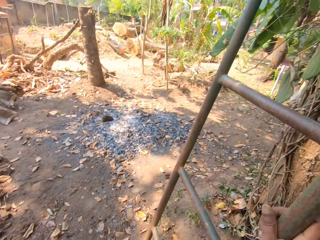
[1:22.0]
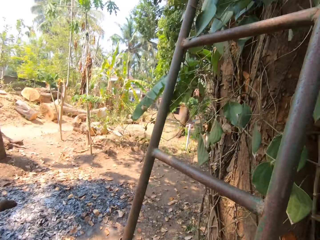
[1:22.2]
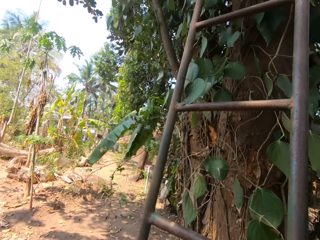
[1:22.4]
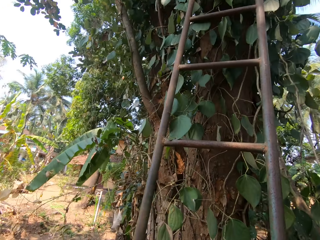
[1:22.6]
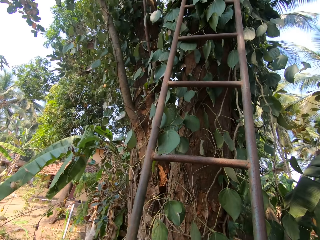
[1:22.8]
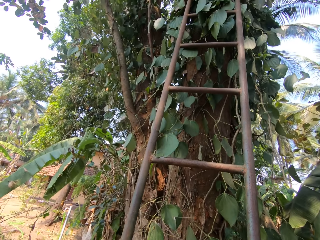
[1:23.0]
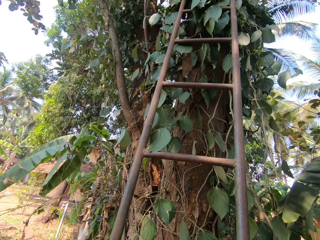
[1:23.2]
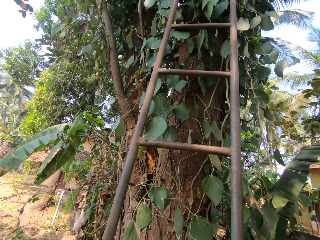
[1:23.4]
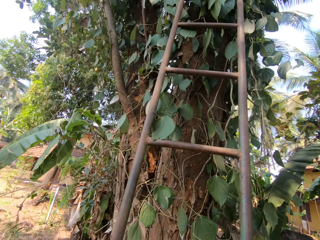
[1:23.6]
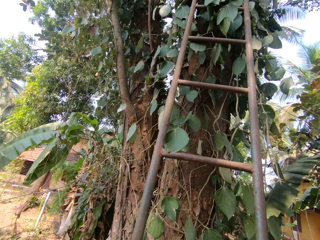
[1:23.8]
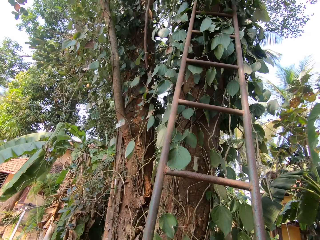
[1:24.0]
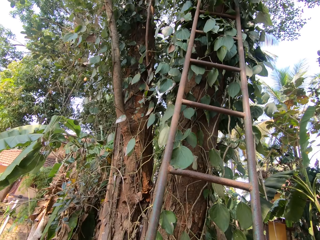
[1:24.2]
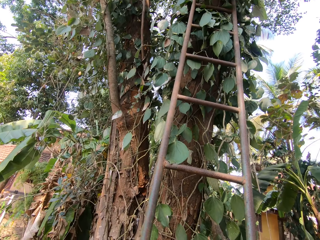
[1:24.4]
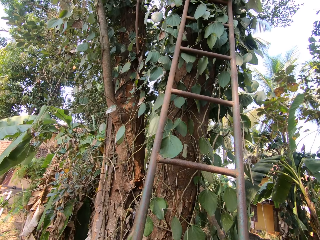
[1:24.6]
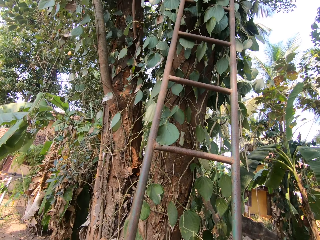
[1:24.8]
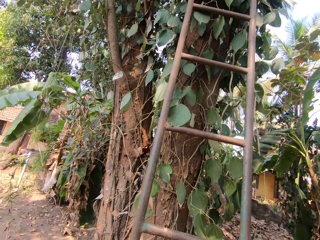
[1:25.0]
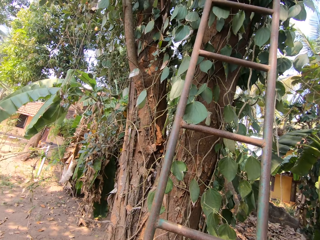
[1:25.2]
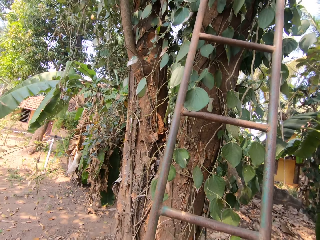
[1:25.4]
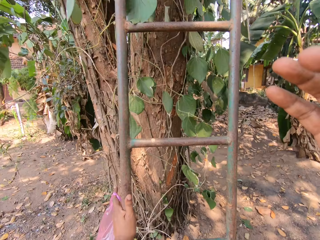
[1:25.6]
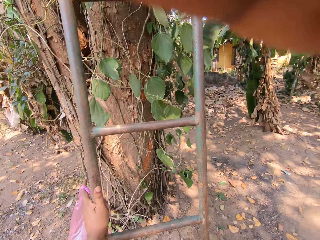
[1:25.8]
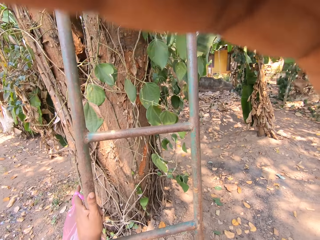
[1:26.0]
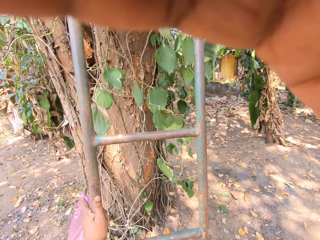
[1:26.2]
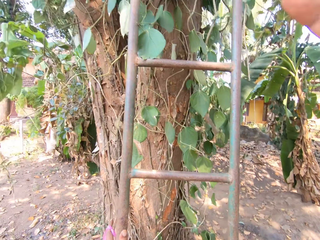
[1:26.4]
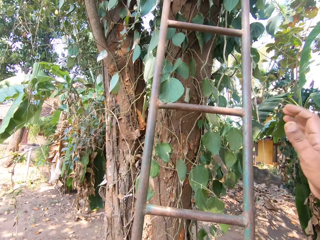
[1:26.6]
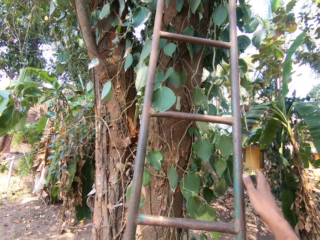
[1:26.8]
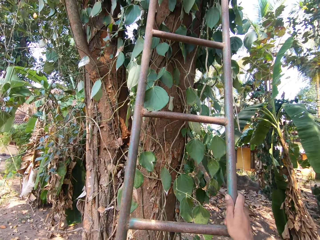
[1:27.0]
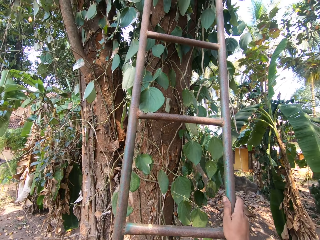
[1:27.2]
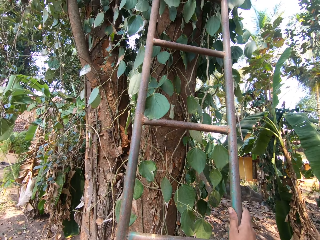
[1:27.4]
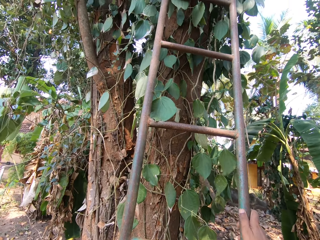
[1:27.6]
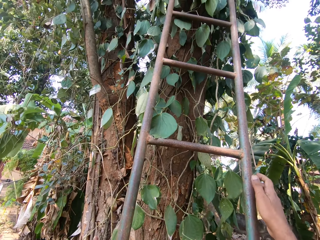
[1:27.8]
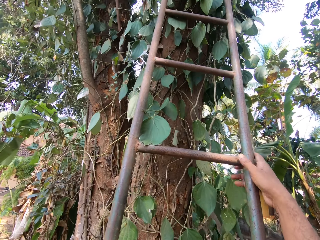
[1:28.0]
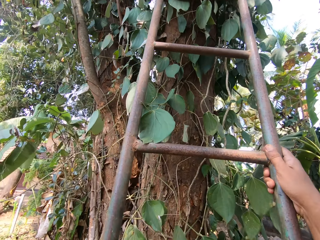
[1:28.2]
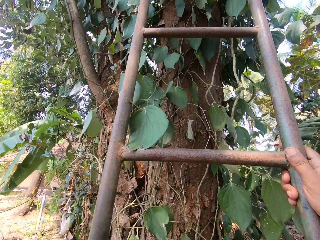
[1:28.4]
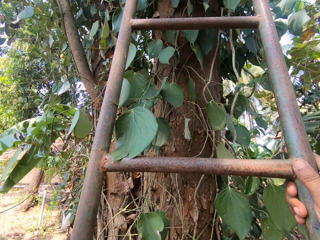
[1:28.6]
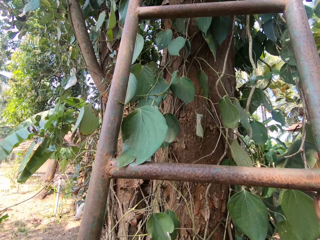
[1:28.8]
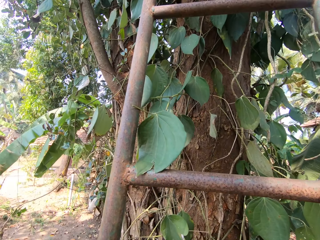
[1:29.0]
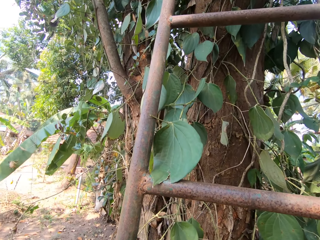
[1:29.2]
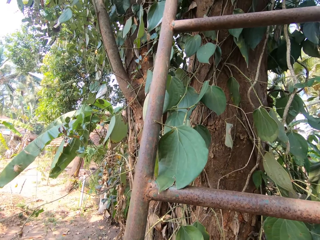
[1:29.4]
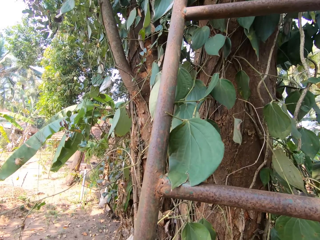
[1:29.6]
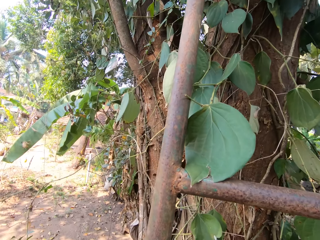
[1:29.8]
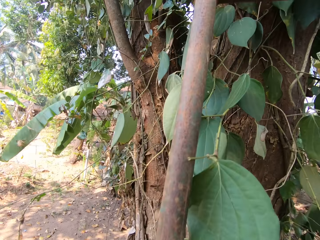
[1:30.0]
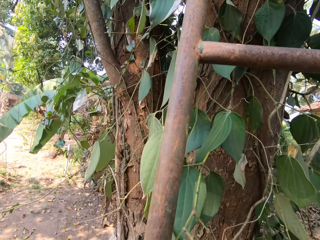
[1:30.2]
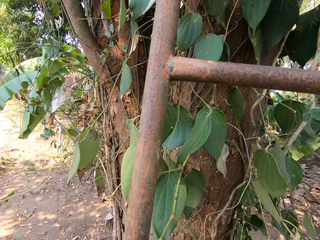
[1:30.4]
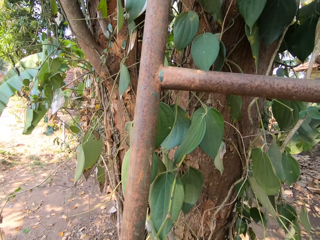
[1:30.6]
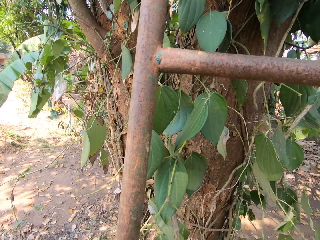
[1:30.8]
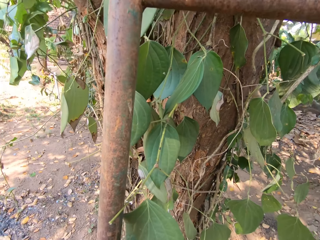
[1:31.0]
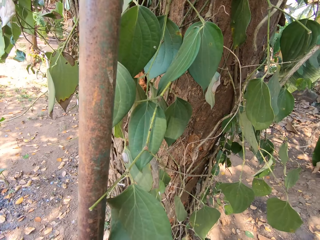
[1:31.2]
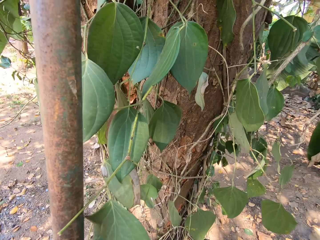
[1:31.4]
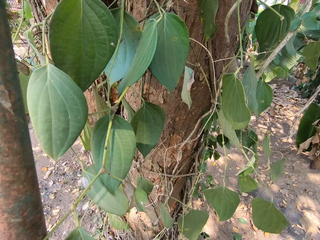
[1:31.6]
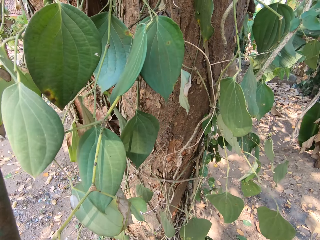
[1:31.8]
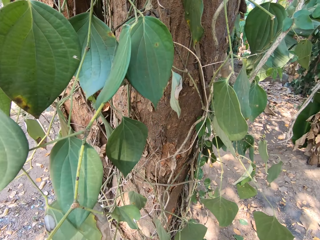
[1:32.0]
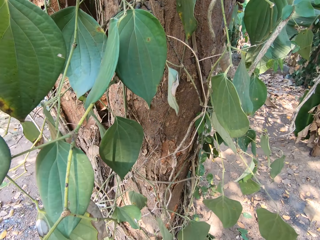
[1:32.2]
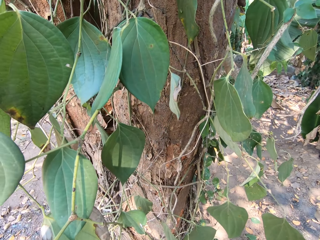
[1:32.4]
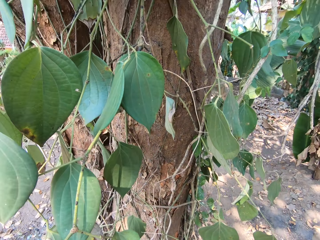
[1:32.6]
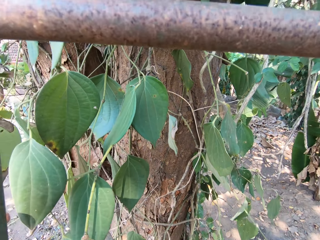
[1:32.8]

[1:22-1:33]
The camera wearer holds a ladder. He raises his right hand toward his head. He holds the ladder with his right hand. He climbs the ladder.

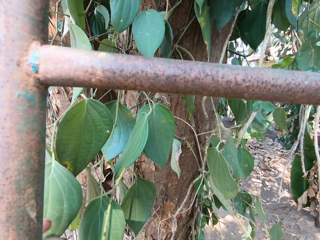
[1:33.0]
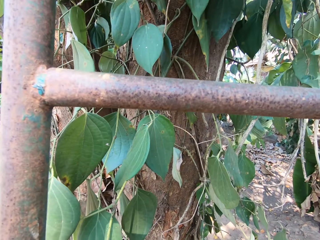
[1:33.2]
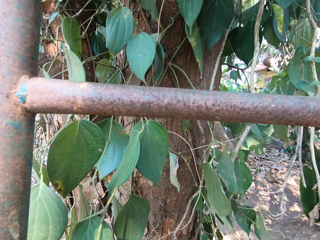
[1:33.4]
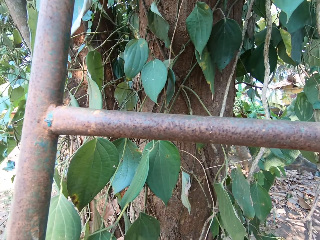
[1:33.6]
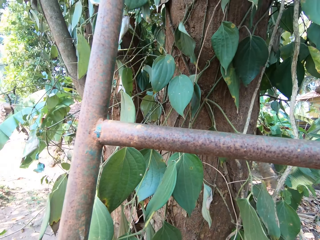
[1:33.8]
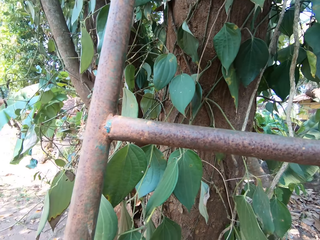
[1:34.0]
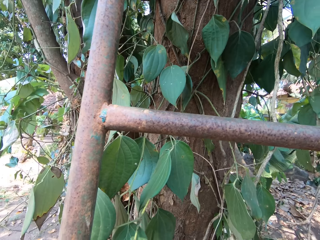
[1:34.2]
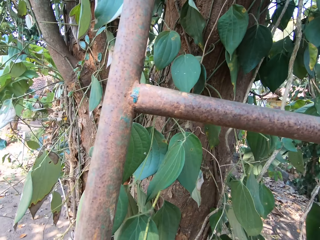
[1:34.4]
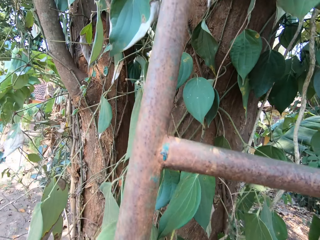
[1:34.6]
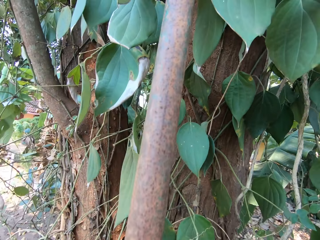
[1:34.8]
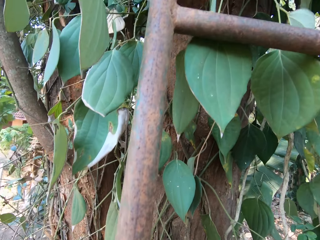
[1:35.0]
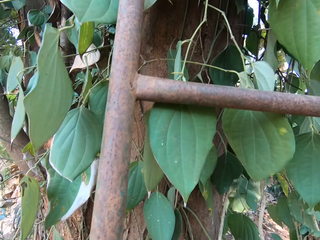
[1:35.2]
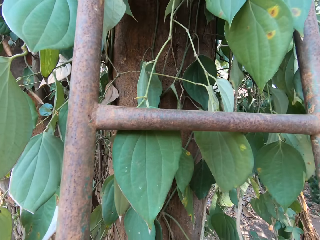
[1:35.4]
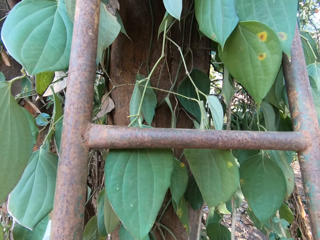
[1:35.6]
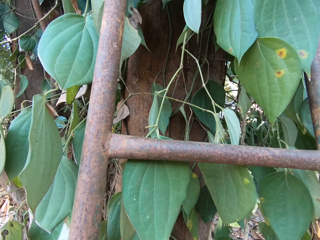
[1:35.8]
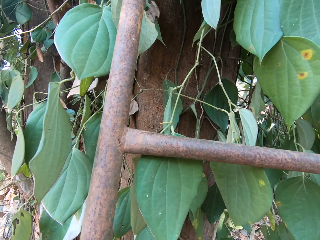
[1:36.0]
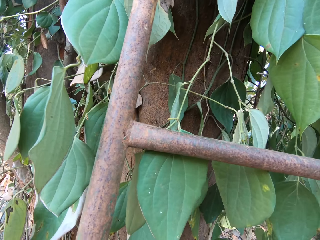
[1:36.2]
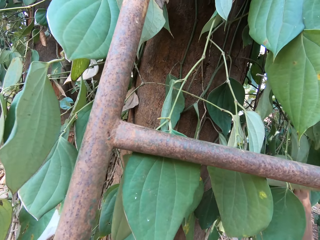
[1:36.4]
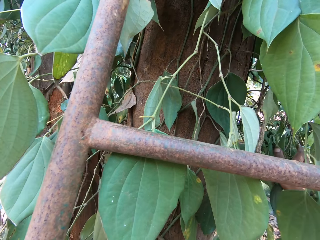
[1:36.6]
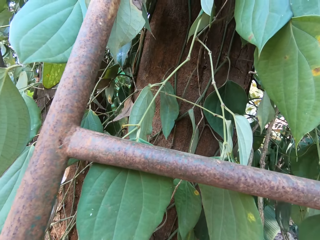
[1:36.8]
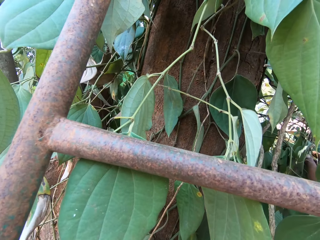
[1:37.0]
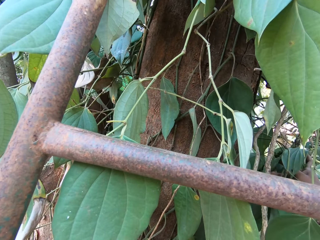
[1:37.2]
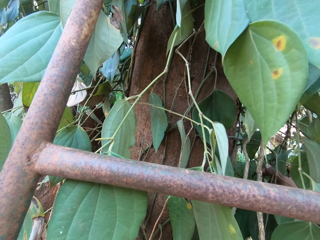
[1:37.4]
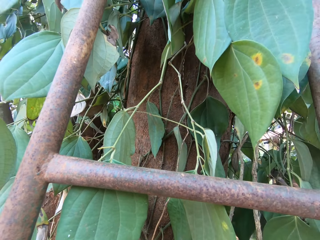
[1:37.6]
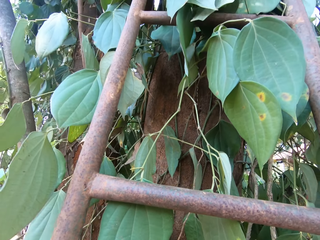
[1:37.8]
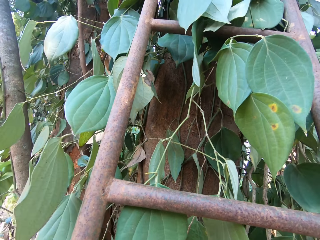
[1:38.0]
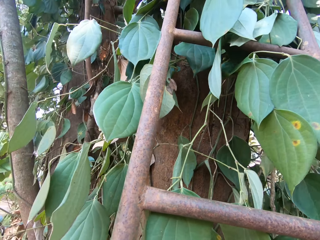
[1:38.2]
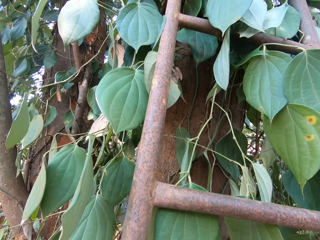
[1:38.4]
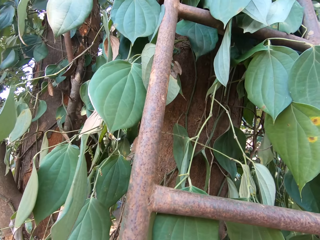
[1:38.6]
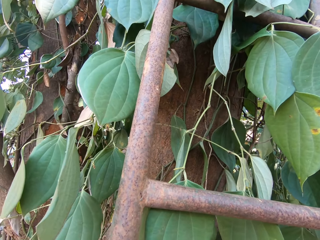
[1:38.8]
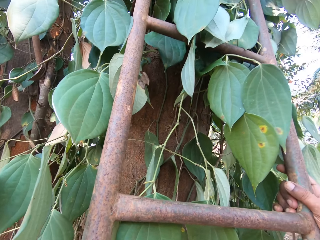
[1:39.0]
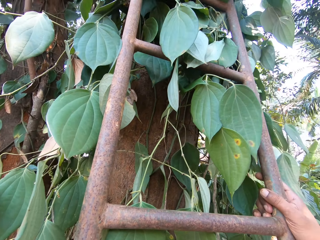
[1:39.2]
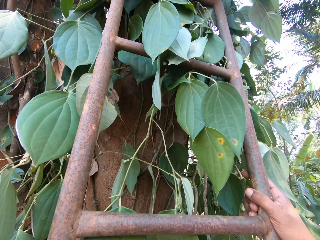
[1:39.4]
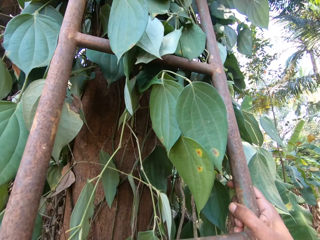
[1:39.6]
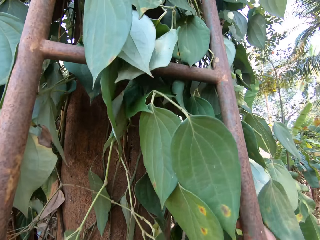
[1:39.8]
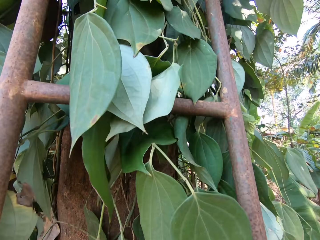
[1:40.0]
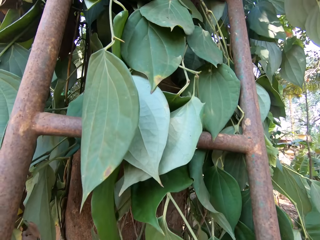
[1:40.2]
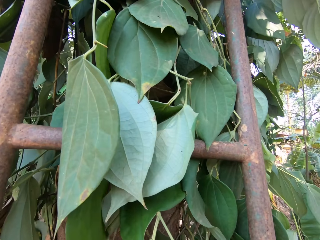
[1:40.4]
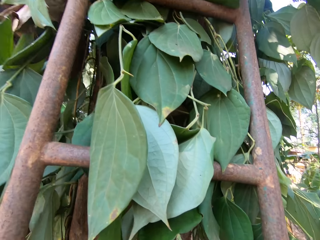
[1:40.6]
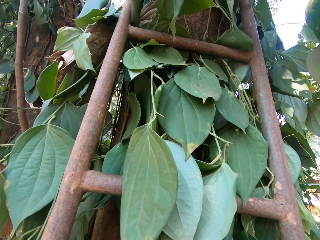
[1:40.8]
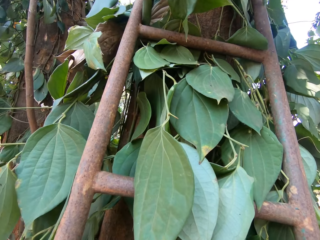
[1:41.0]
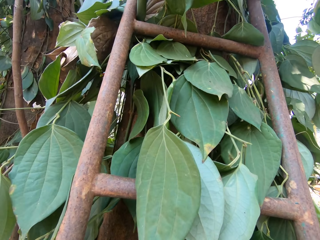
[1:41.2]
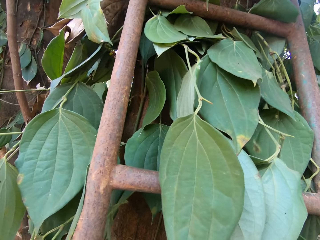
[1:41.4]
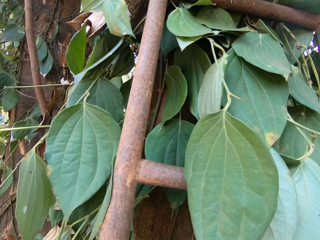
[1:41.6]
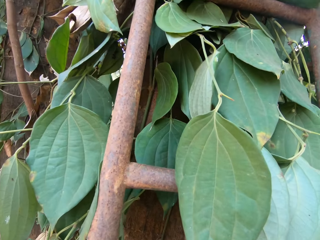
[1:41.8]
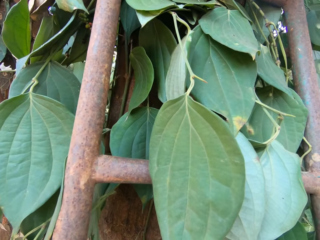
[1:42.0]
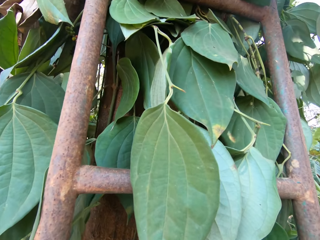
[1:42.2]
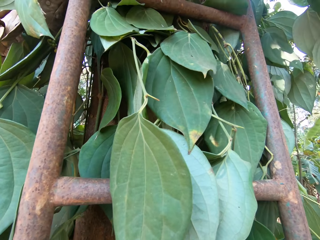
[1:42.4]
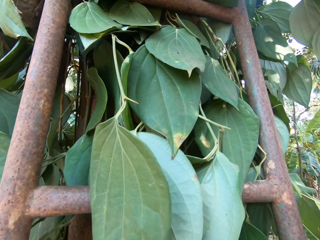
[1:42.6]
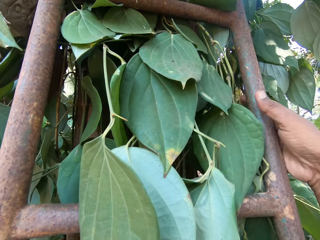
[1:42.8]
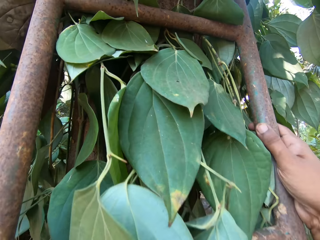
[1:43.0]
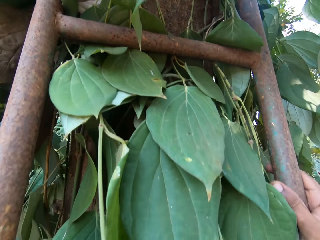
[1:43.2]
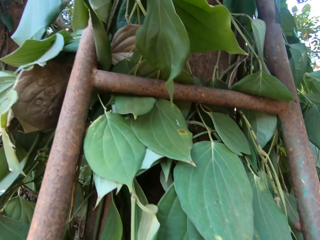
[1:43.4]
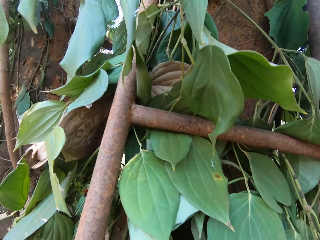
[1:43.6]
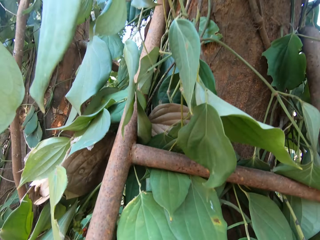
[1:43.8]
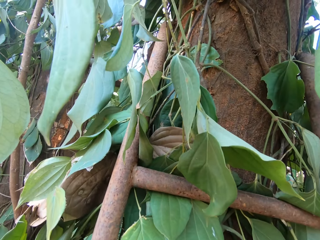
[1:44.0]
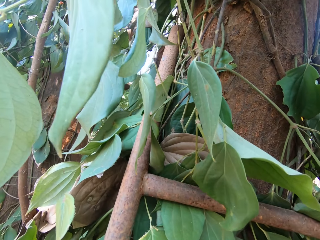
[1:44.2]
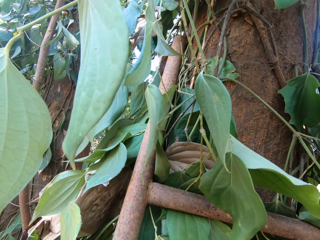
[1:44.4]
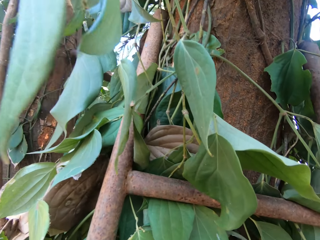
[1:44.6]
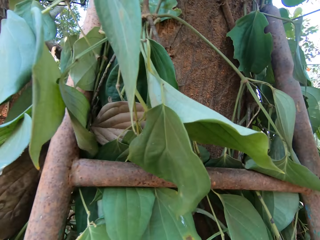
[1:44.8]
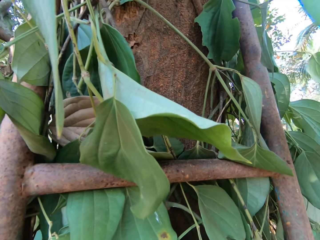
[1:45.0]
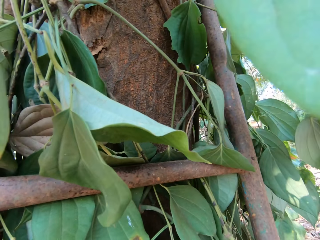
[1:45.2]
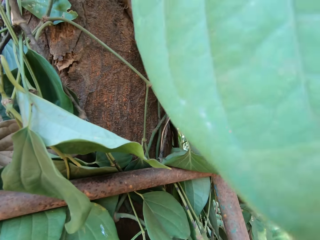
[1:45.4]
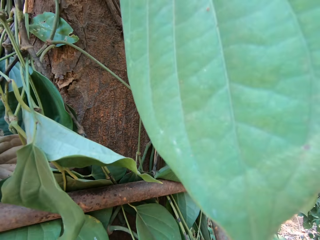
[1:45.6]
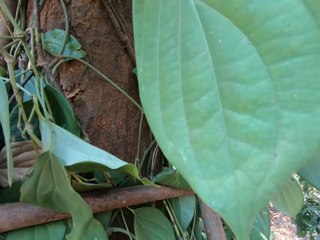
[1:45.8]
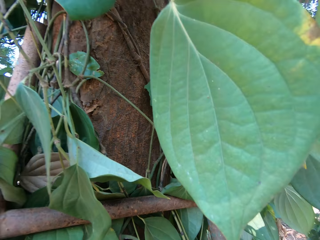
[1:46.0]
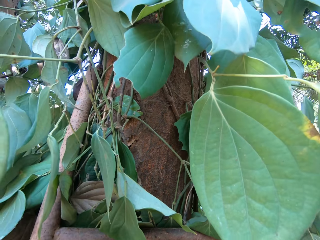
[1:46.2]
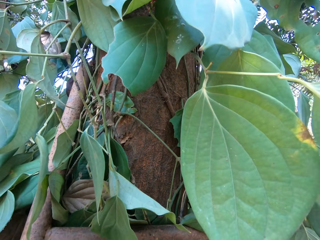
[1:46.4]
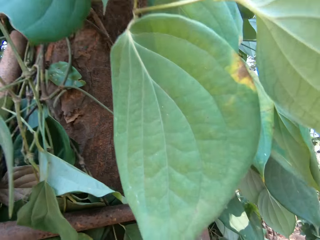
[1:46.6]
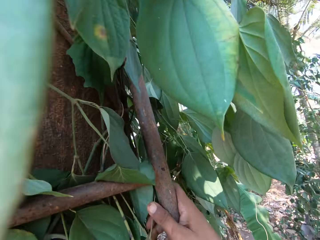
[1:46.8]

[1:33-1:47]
The camera wearer looks around. He climbs the ladder. He fondles some leaves on the tree with his right hand. He holds the leaves. He climbs the ladder.
